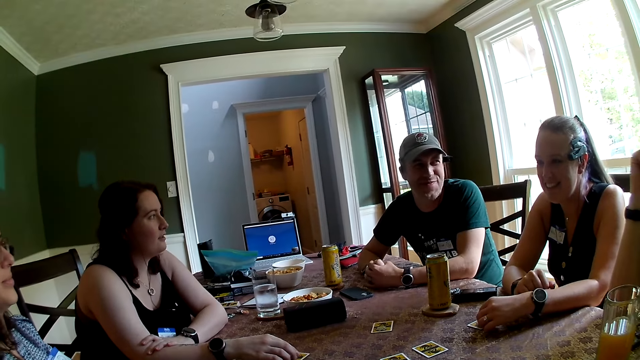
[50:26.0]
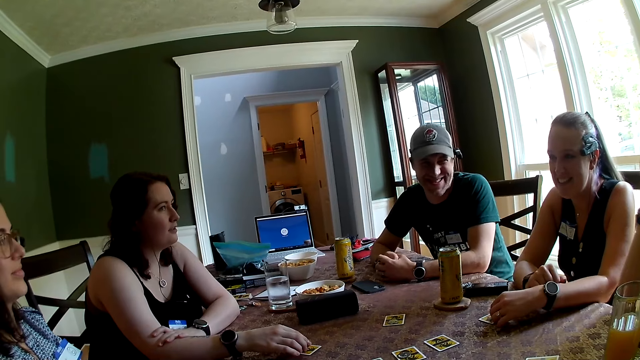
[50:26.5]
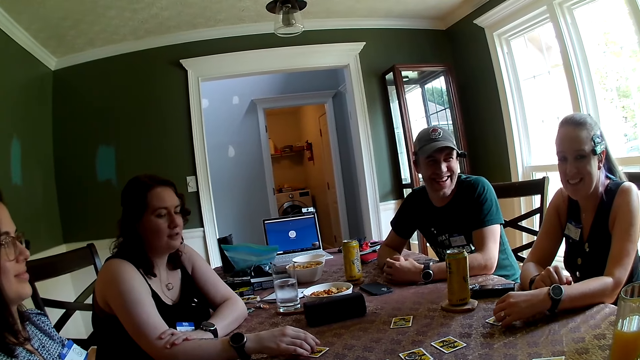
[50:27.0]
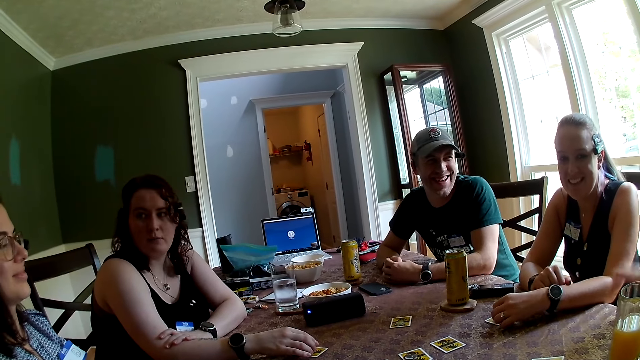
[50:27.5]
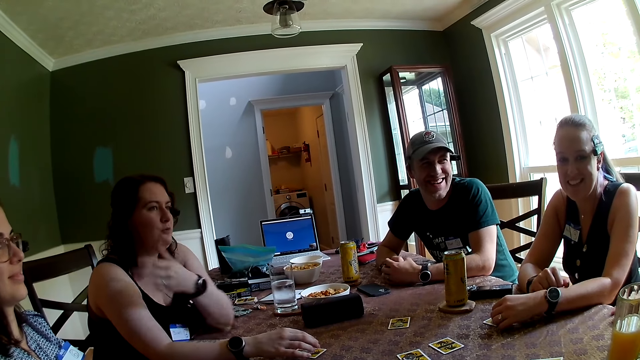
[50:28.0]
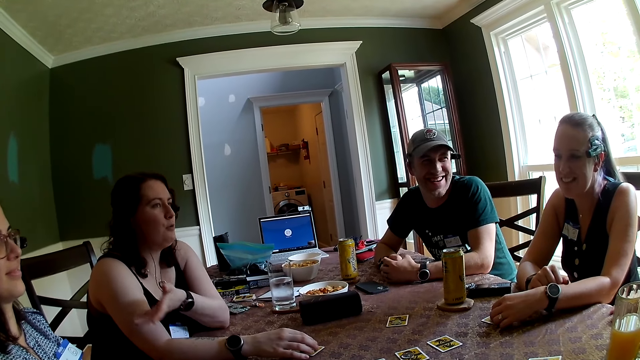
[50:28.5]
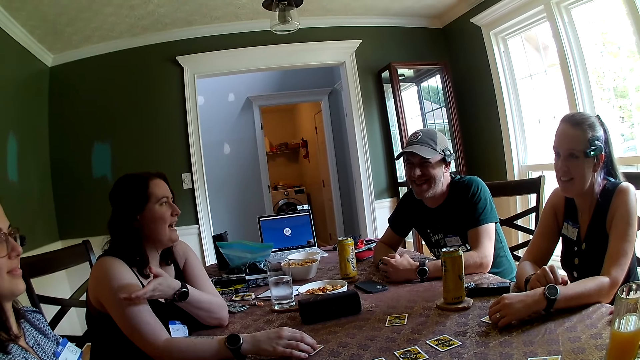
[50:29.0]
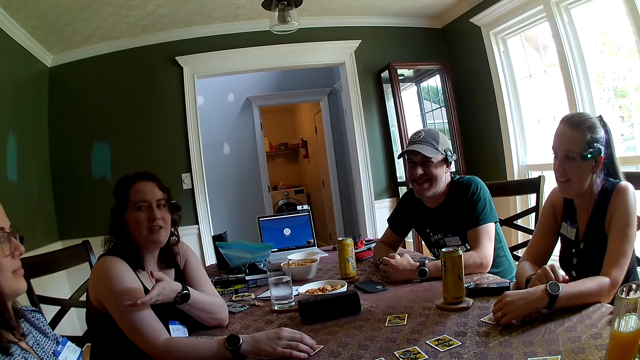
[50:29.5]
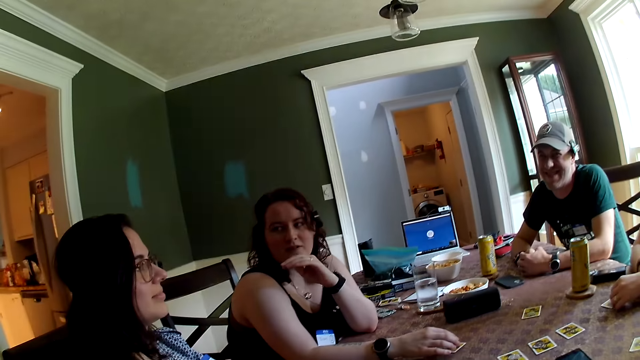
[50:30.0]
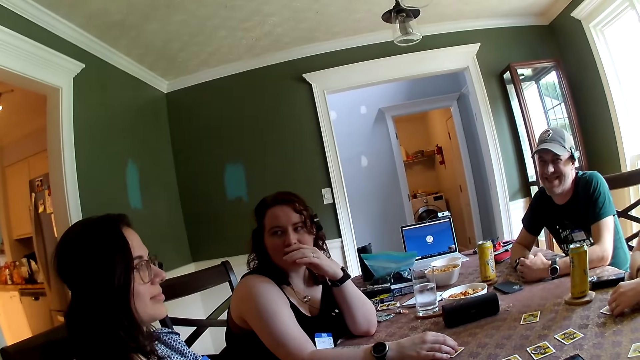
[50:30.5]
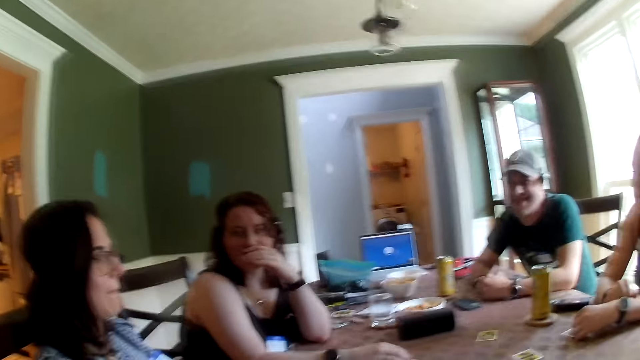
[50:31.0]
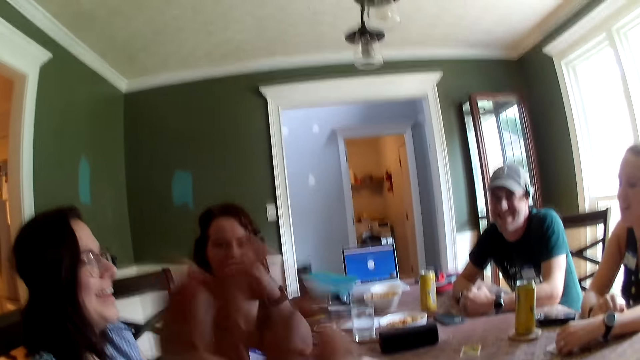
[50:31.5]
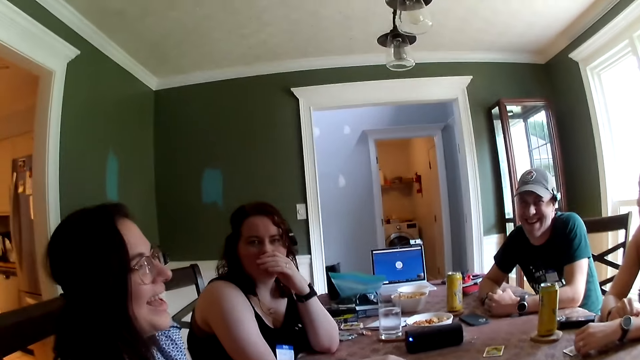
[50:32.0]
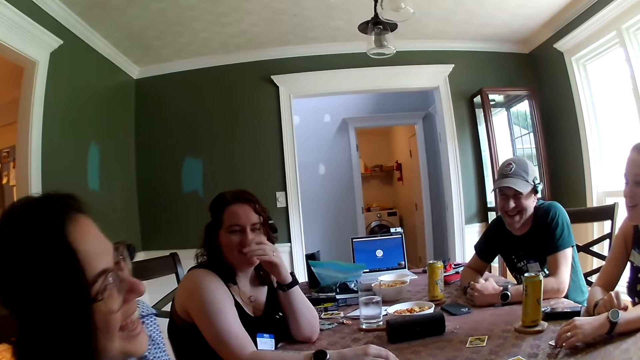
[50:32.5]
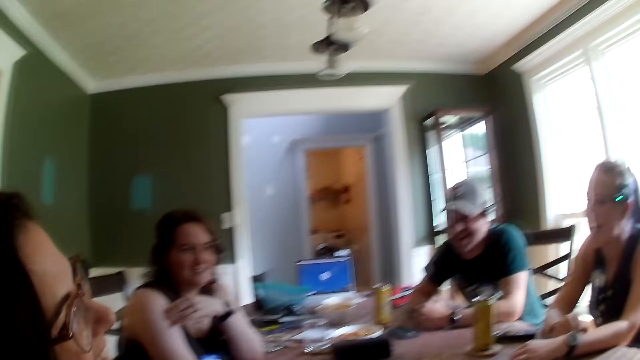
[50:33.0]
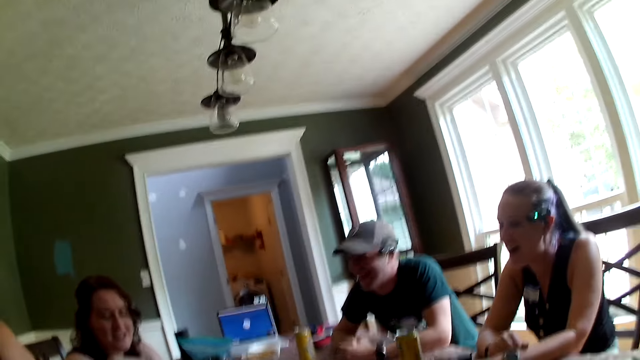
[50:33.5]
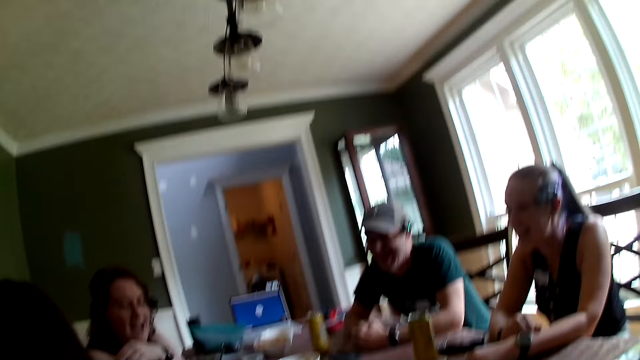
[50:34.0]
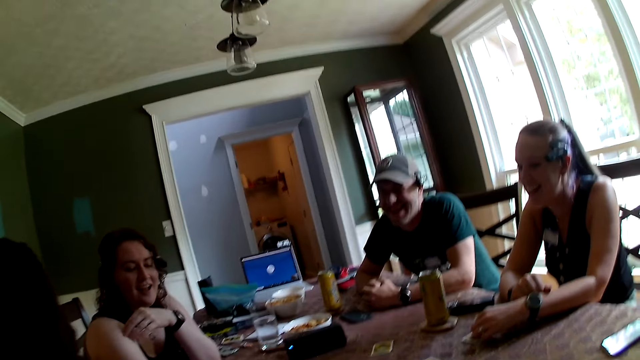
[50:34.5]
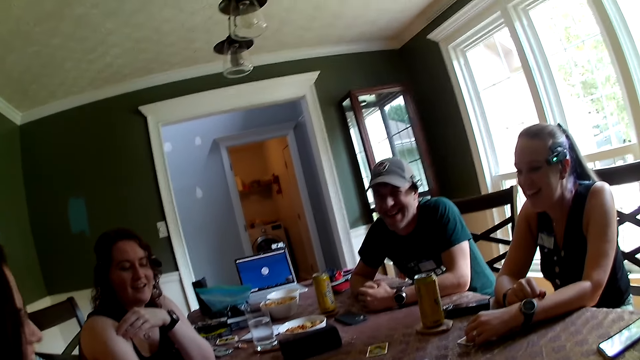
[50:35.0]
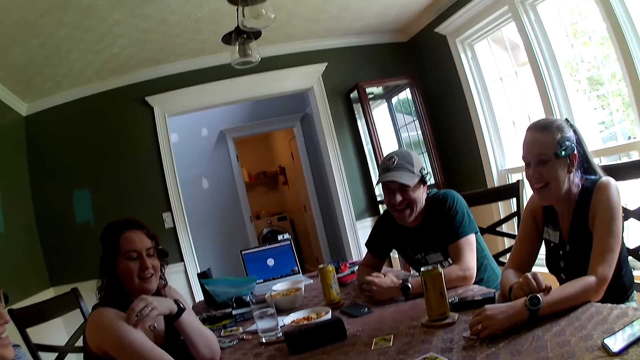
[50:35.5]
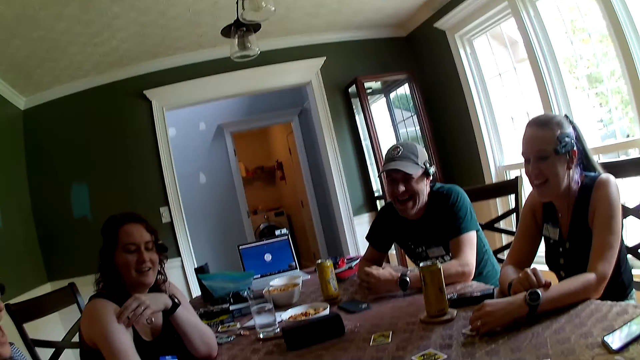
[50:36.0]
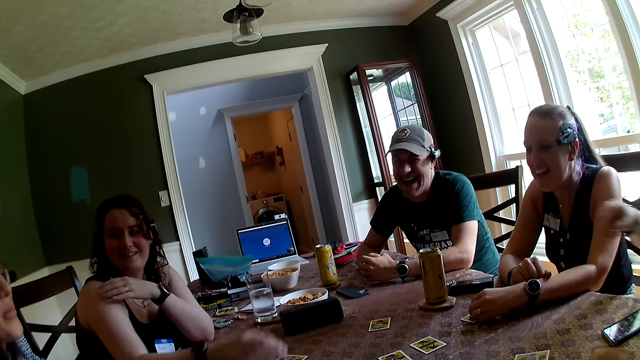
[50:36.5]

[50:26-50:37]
The woman converses with the group of people in the dining area. The woman places her left hand on her mouth. The camera wearer moves his hand. He converses with the group of people in the dining area. The woman places her right hand on her left arm.

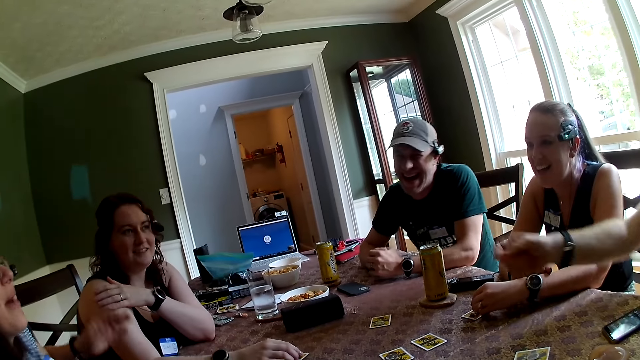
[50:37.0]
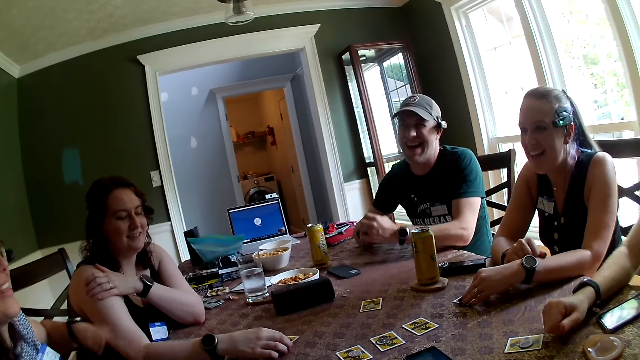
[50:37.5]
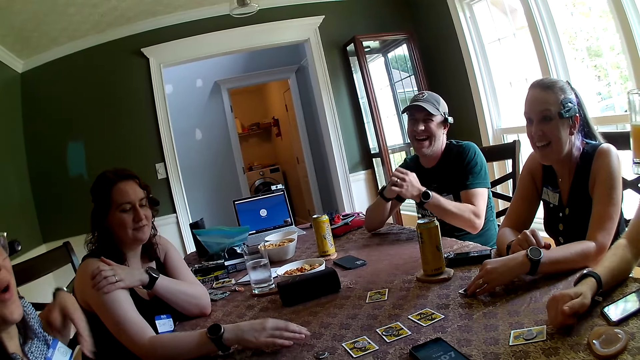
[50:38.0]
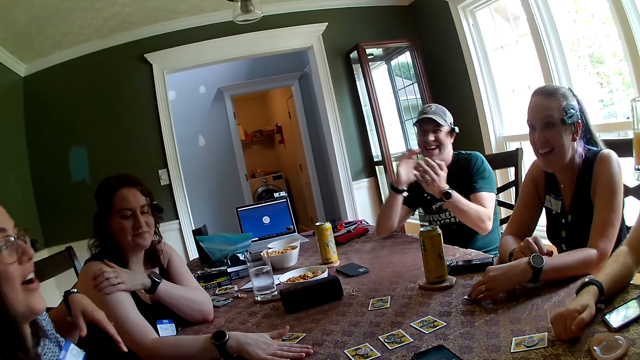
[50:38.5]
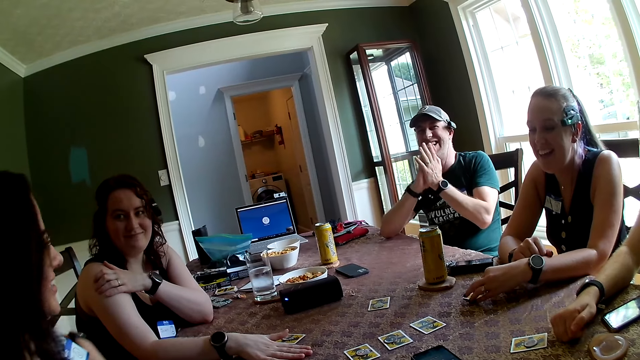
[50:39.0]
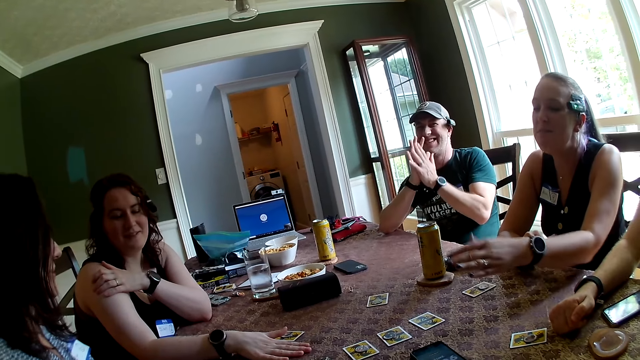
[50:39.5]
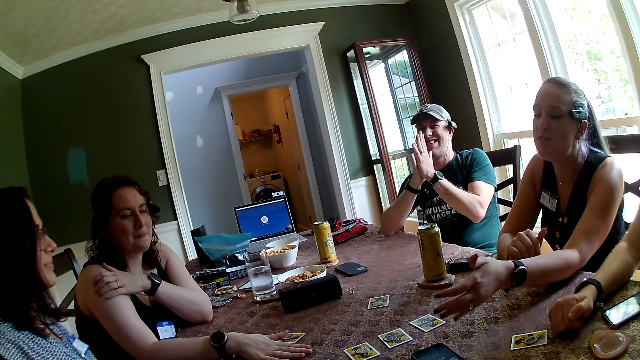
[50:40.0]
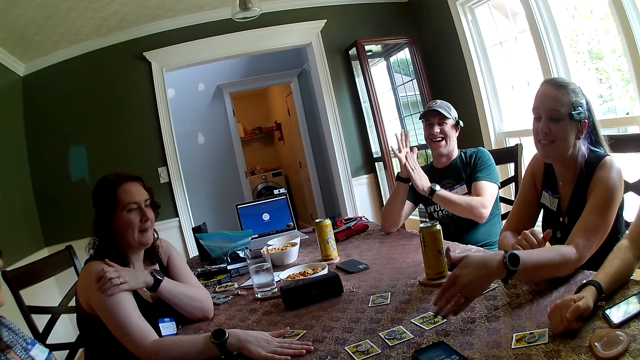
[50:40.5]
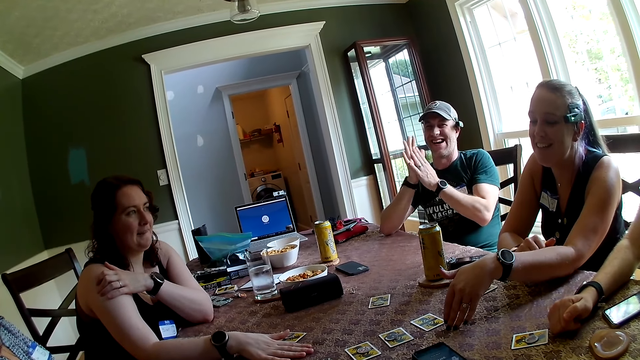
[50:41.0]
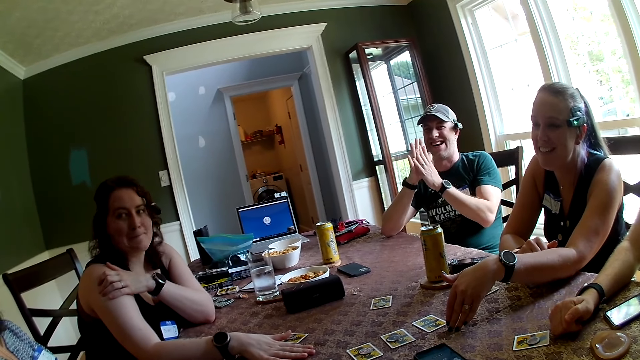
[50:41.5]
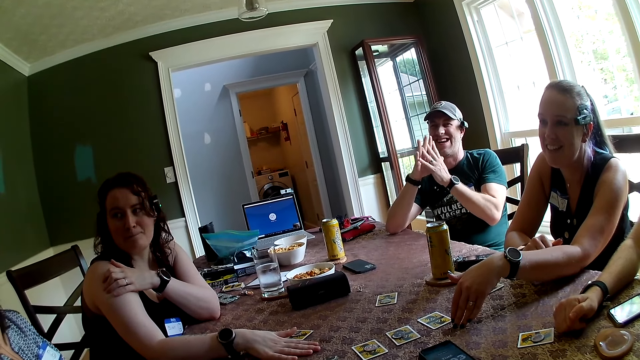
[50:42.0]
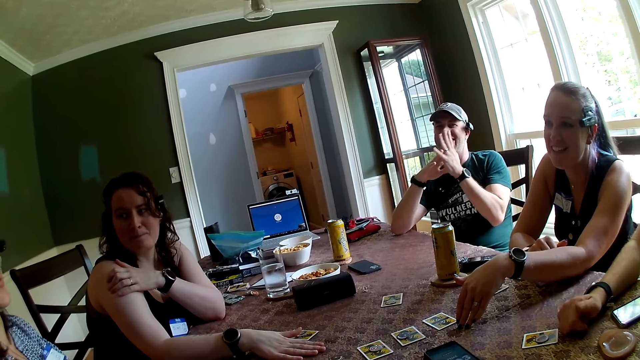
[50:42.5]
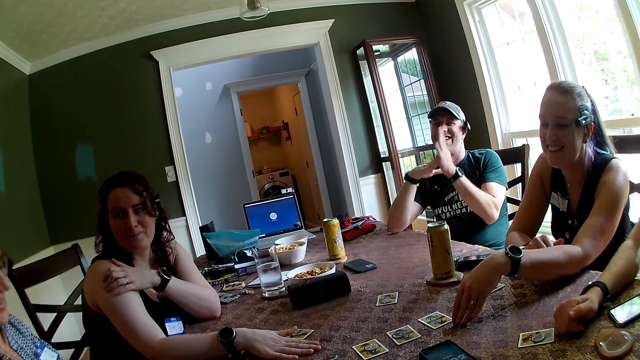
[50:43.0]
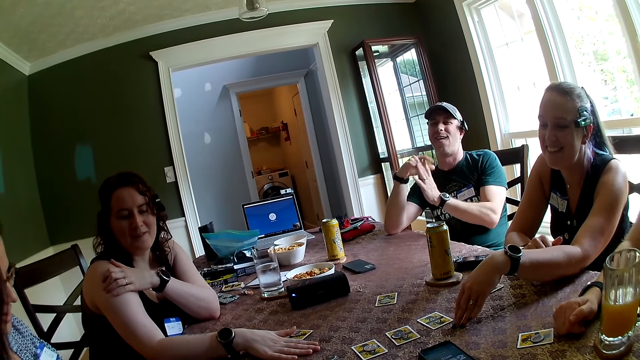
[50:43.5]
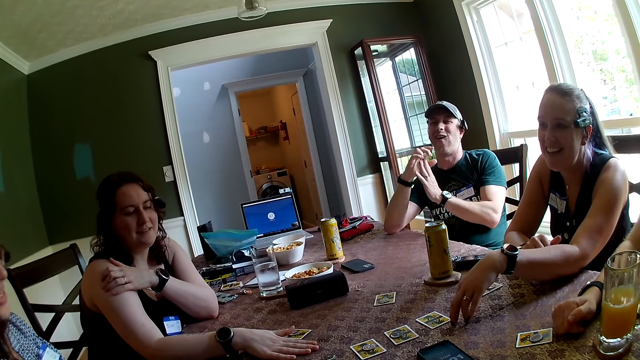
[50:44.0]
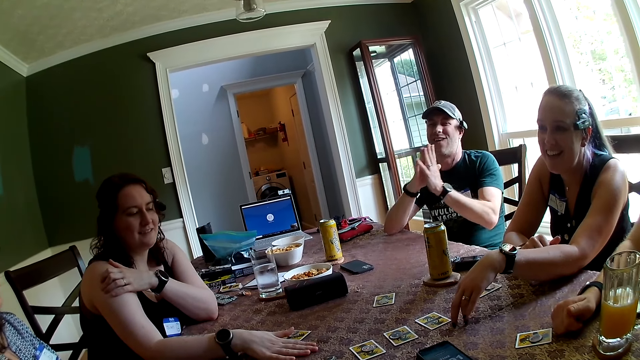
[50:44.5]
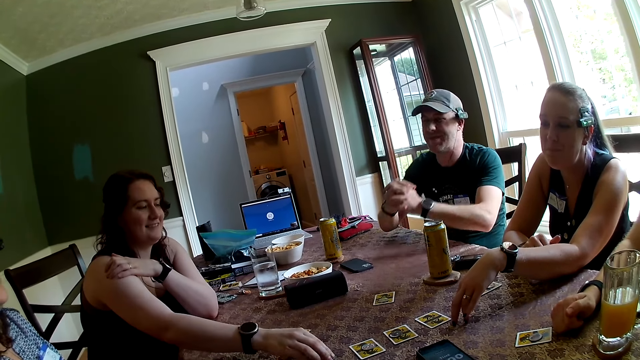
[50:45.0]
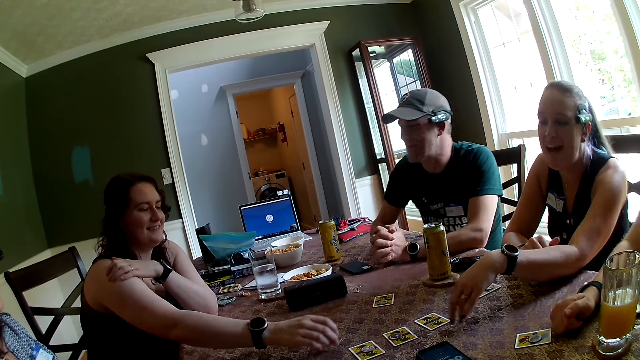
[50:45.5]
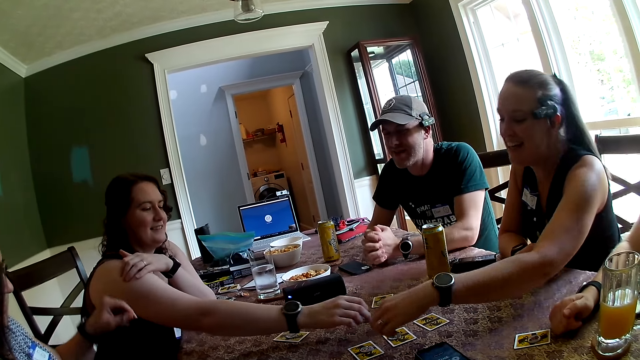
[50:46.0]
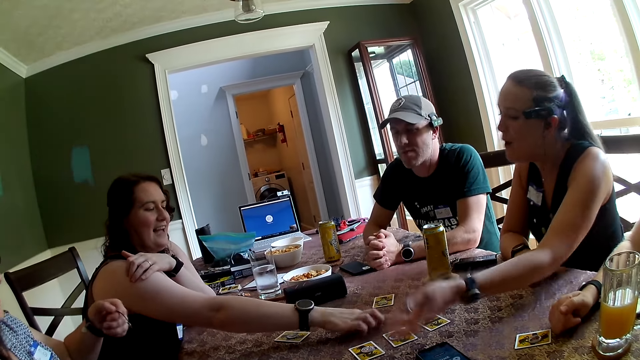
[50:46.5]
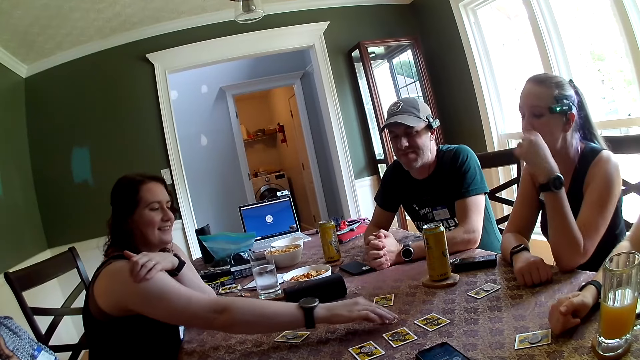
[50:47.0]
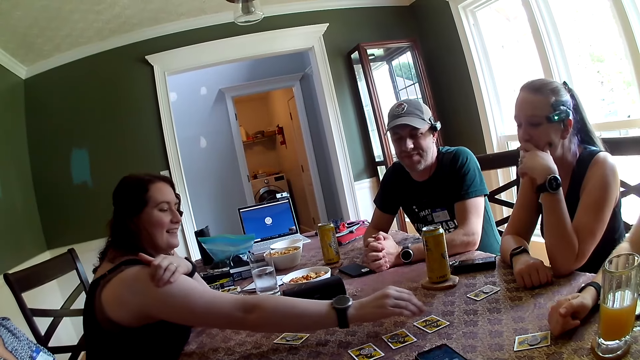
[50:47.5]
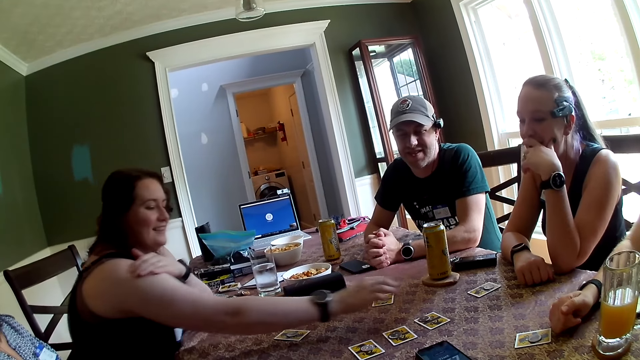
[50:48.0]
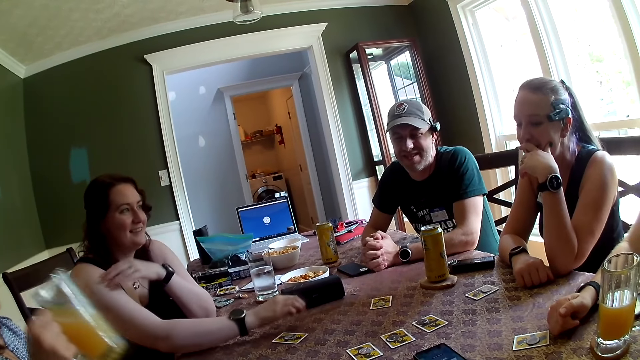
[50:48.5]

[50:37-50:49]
A person speaks to another person. A woman places her right hand on a game card on the dining table. Another woman moves a game card on the dining table with her left hand. The other person speaks to the first person. The other woman converses with the group of people in the dining area. A man rubs his hands against each other. The first person speaks to the other person. Another man places a glass cup in his left hand on the dining table. The first woman picks up a game chip from the dining table with her right hand. A third person moves the dice. The other person stretches her hand. The first woman places the game chip on the dining table with her right hand. The other woman places her left hand on her mouth. The first woman picks up the game chip from the dining table with her right hand and places the game chip on a game card on the dining table with her right hand.
